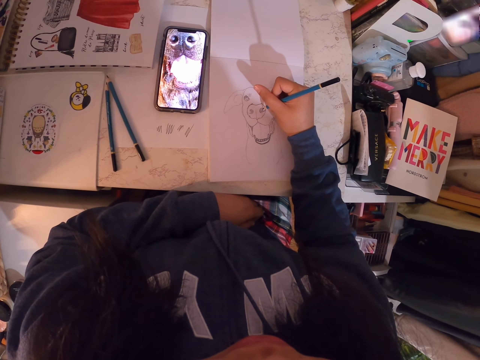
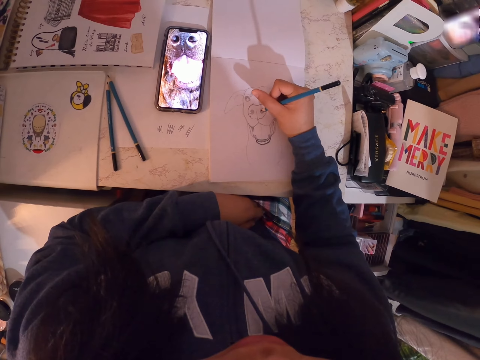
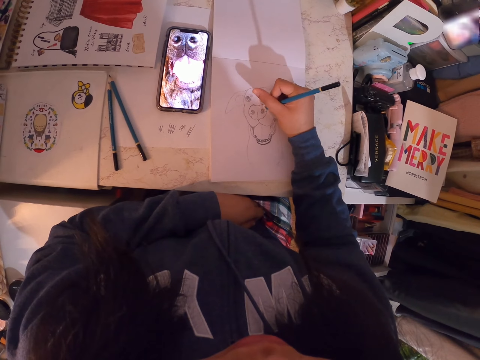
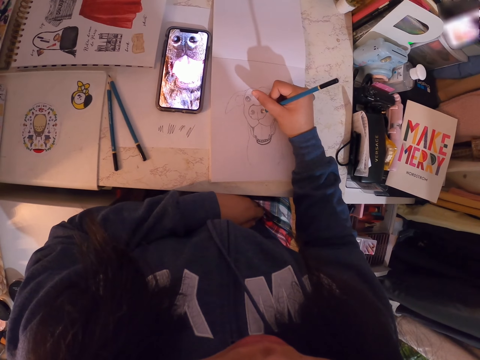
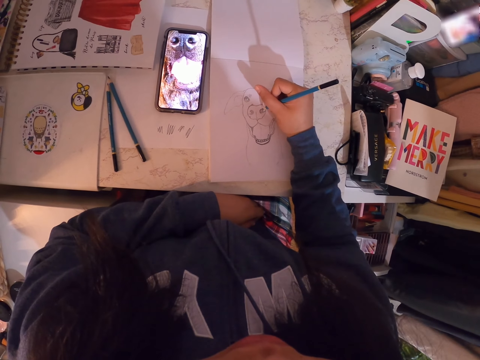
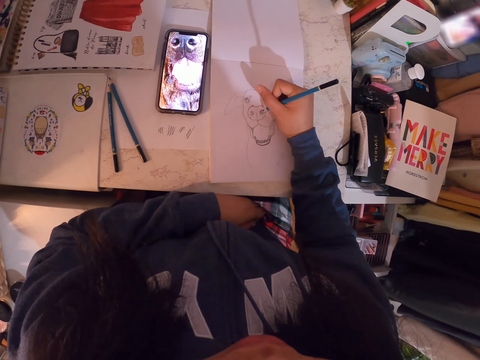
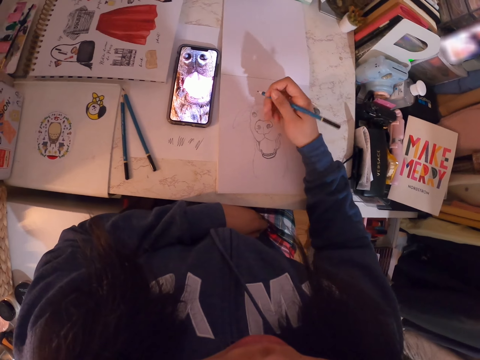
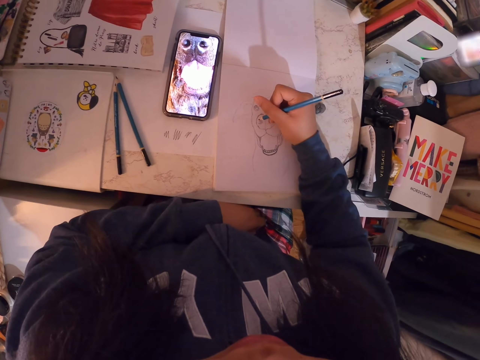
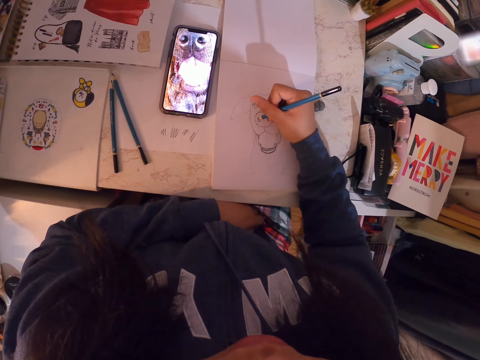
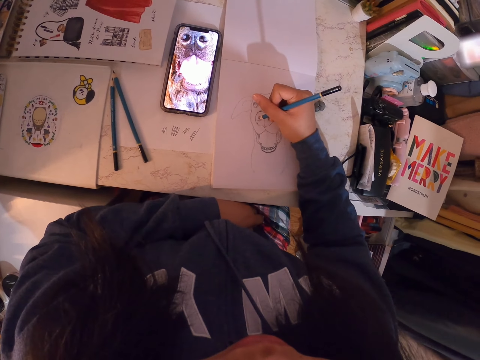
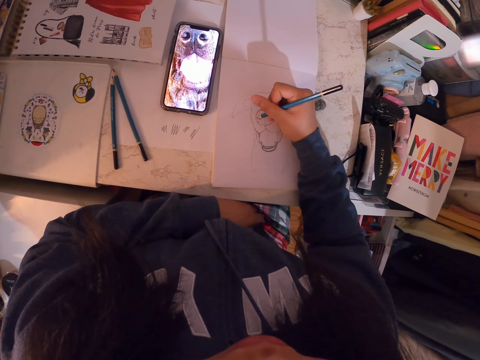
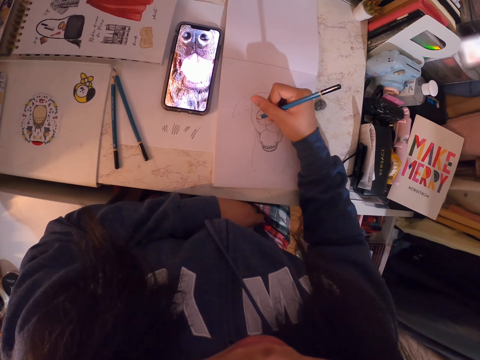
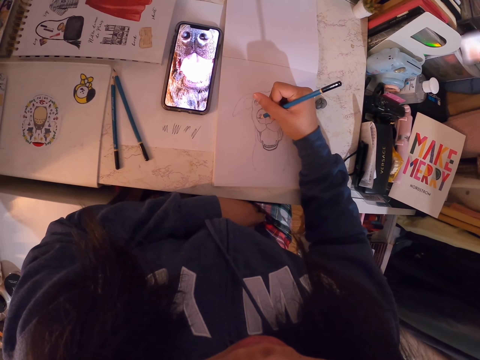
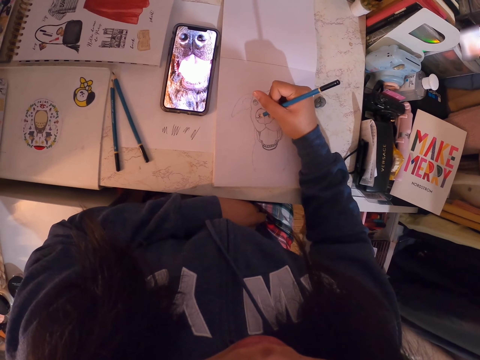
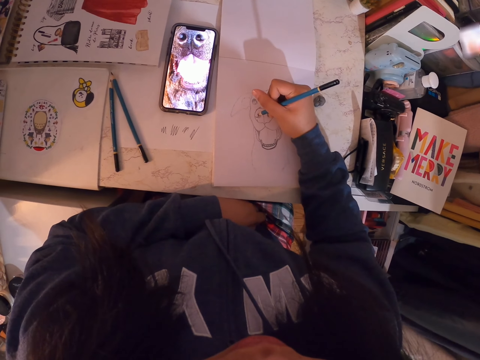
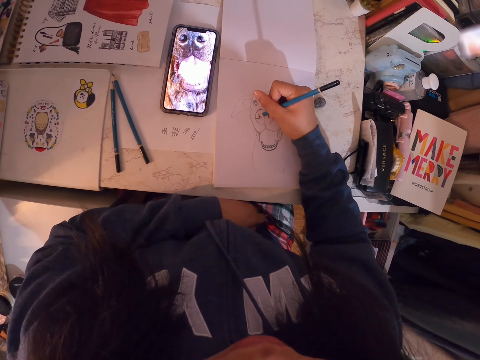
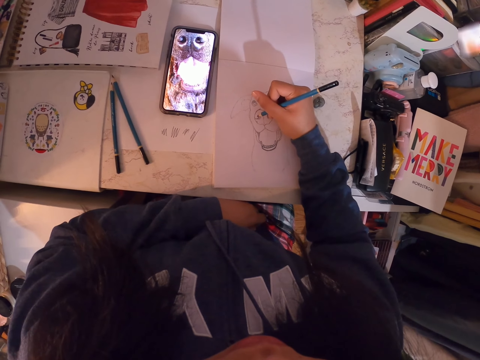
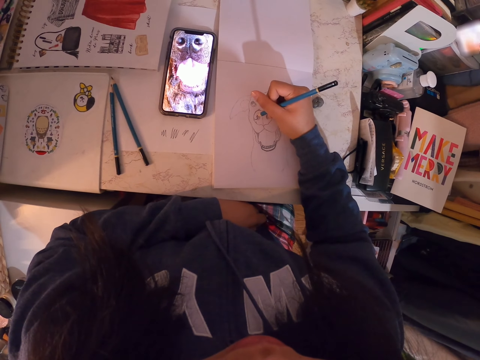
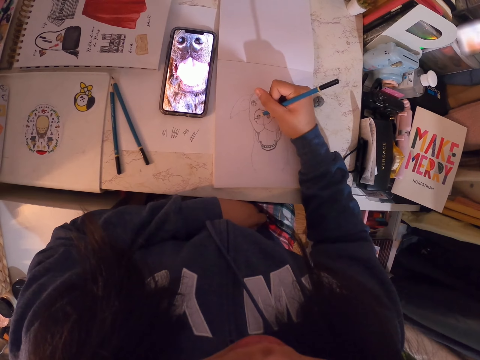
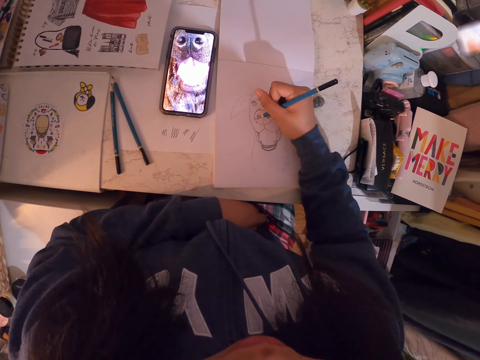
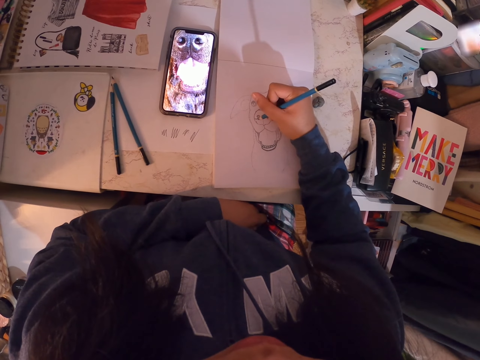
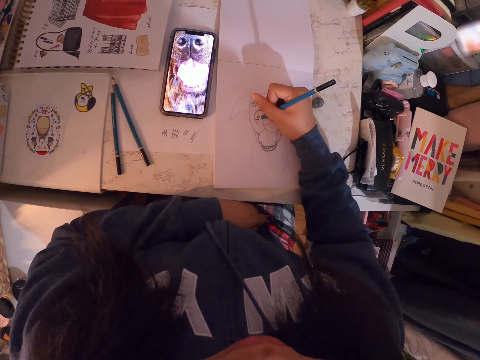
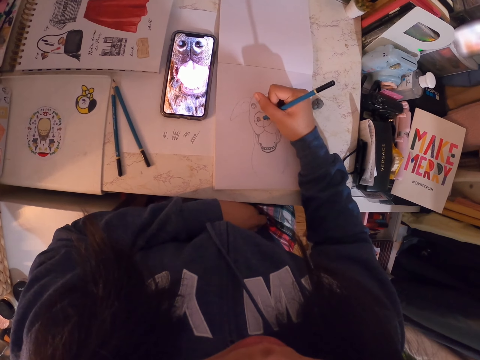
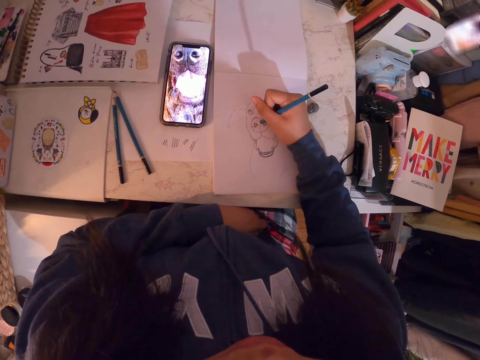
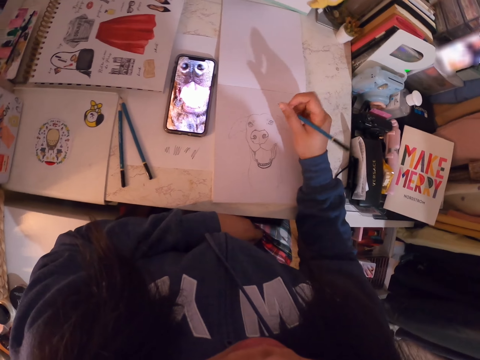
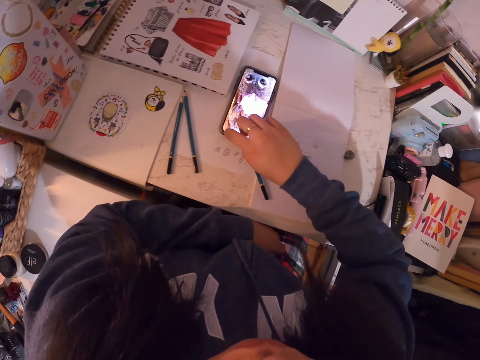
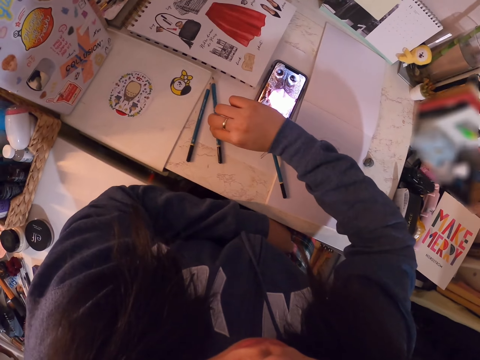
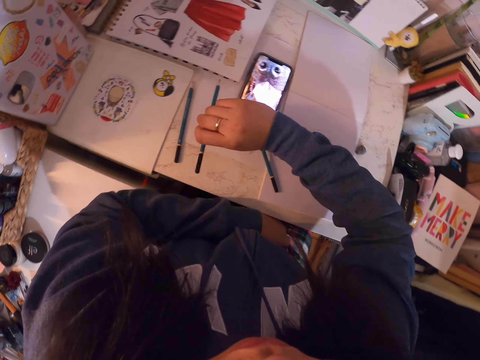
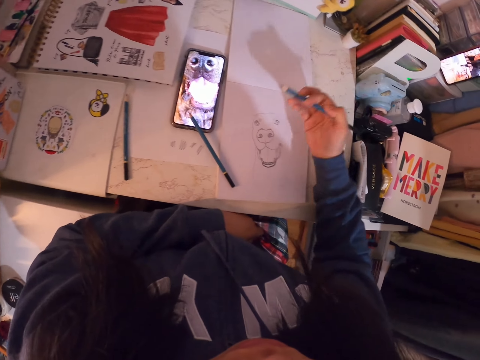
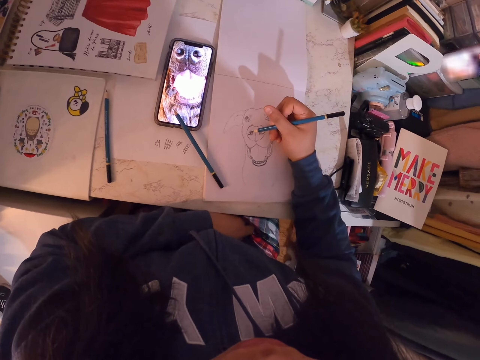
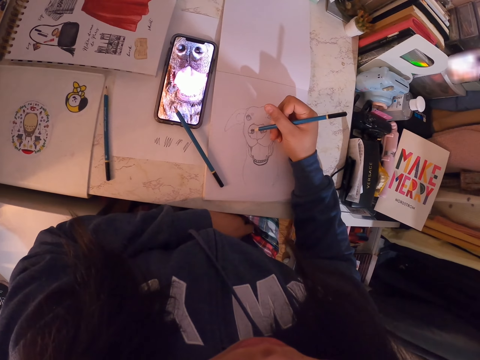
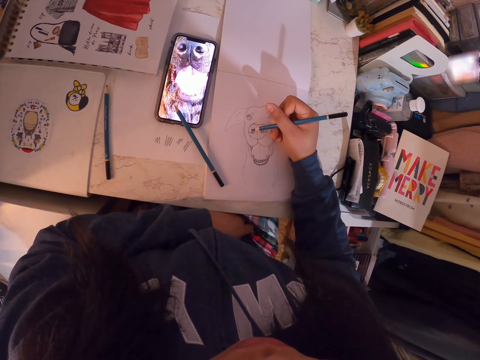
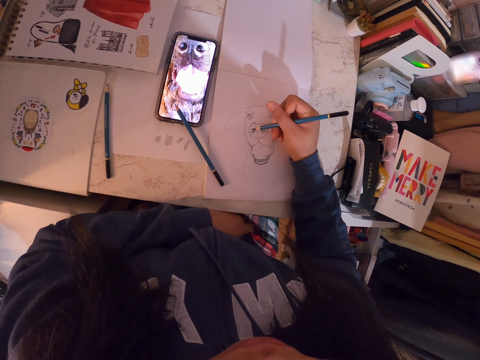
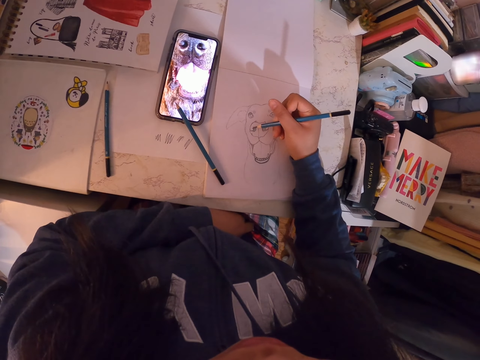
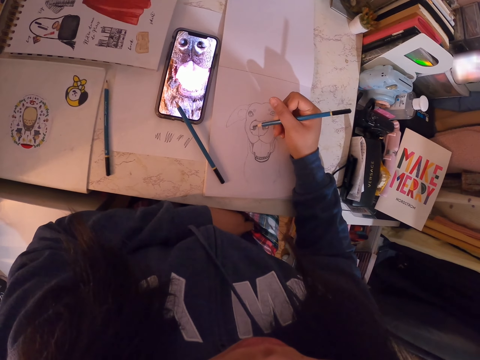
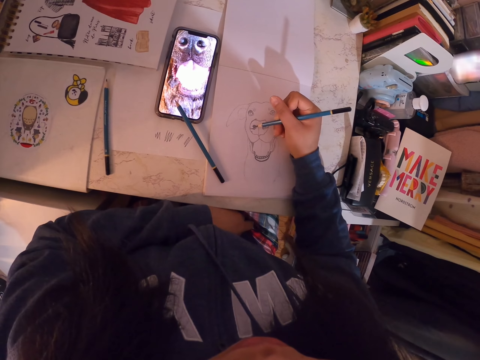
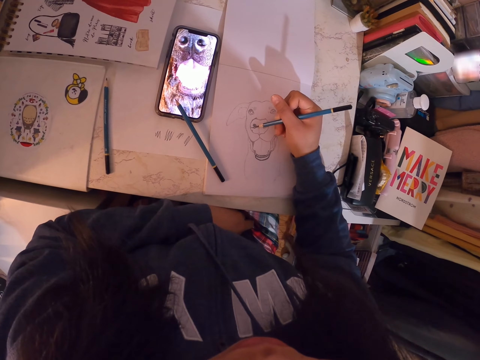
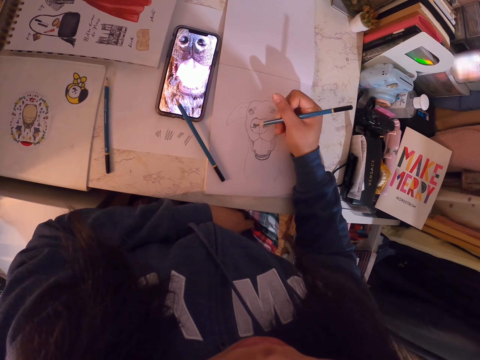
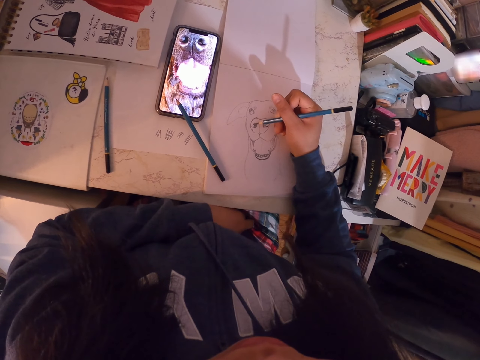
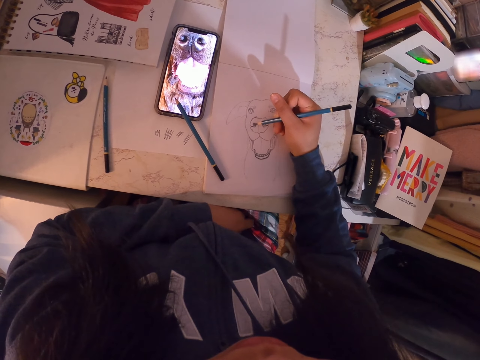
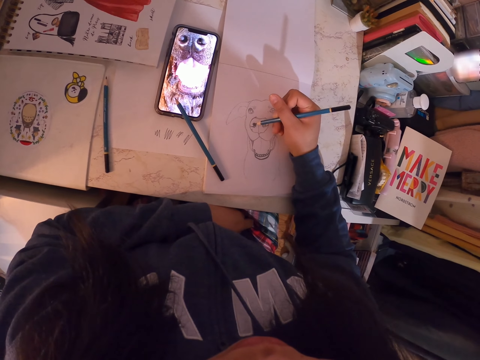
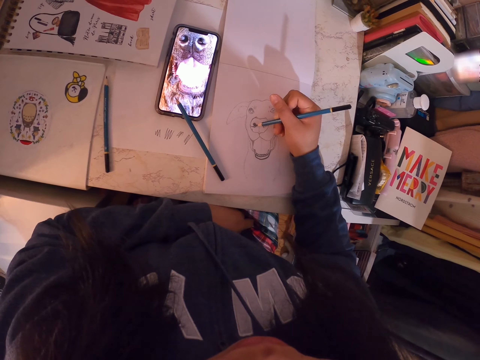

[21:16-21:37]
The camera wearer adjusts the pencil. They move the hand and draw in the art book with the art pencil. They hold the pencil and drop the art pencil on the table. They put the pencil on the phone. They pick the second art pencil from the table. They hold the pencil. They draw in the art book with the art pencil.

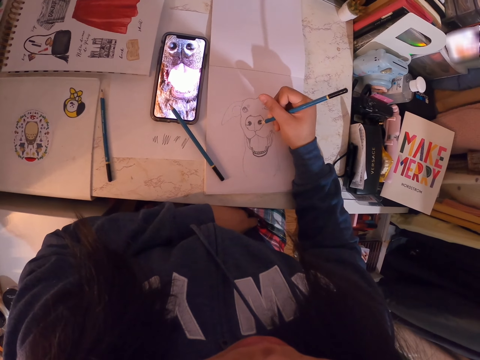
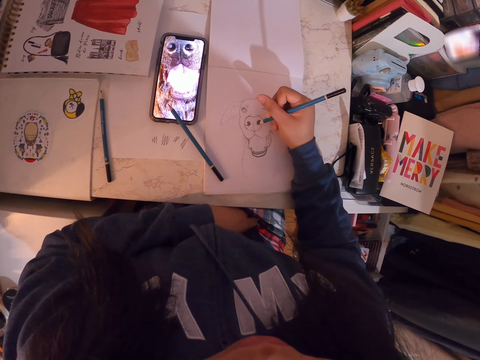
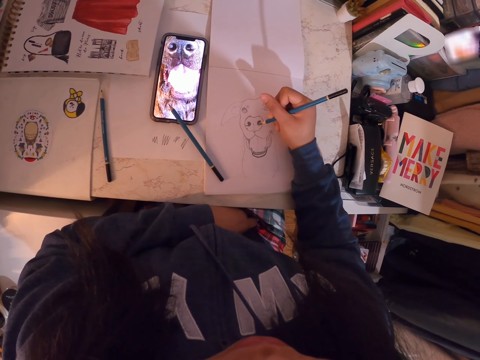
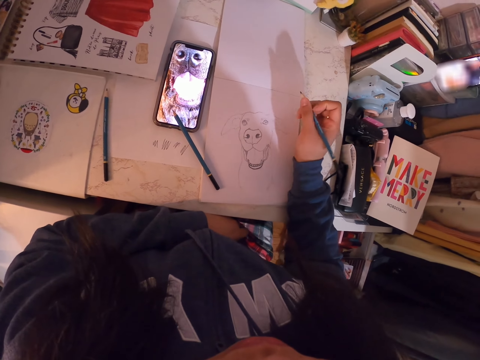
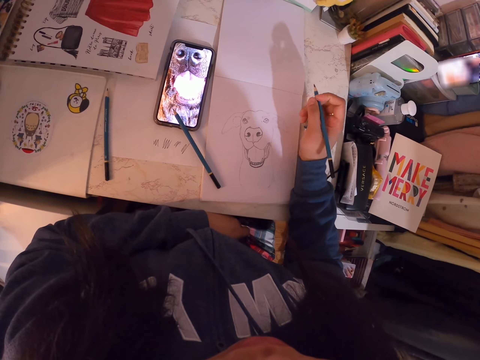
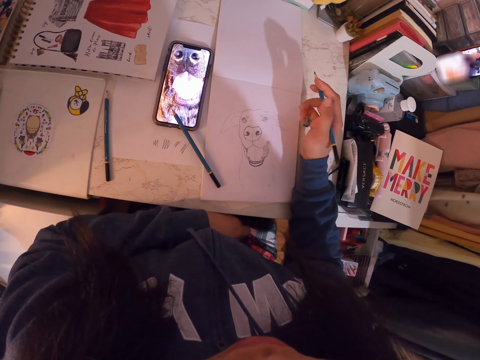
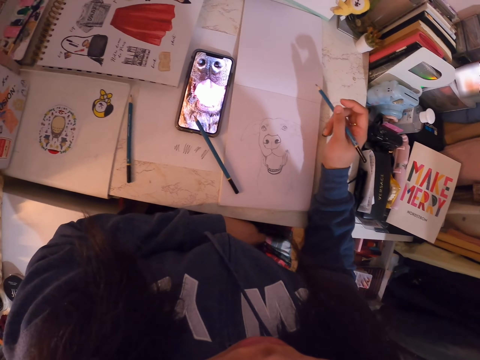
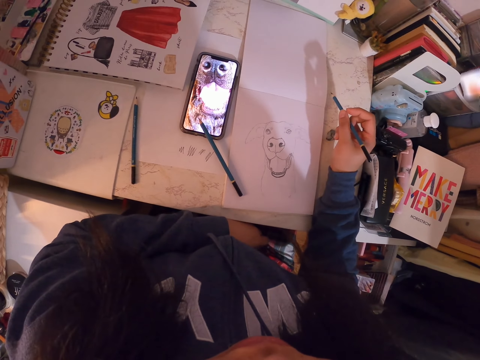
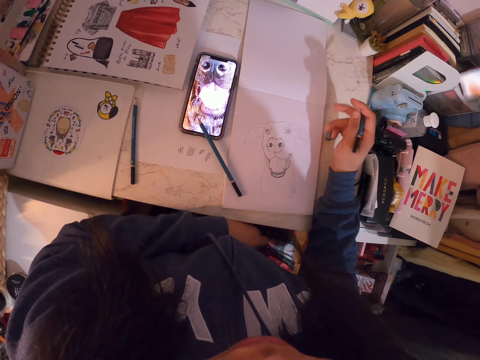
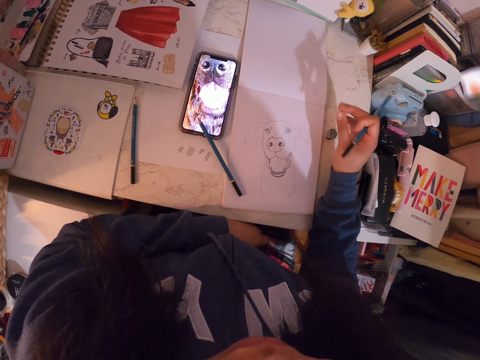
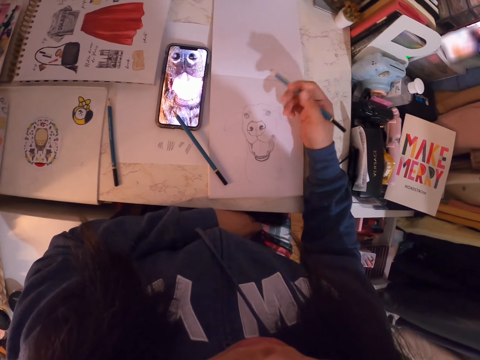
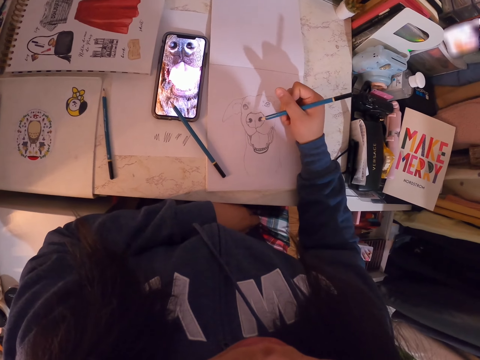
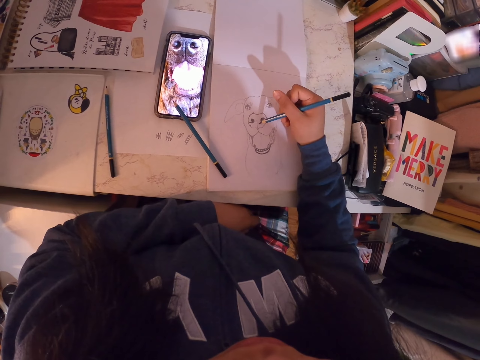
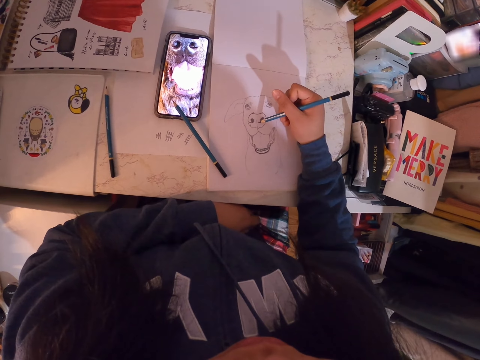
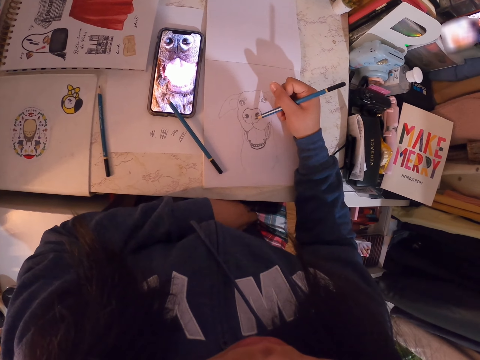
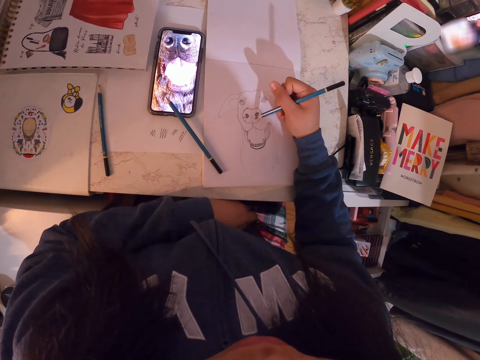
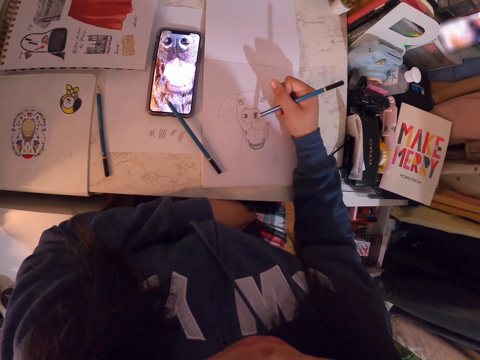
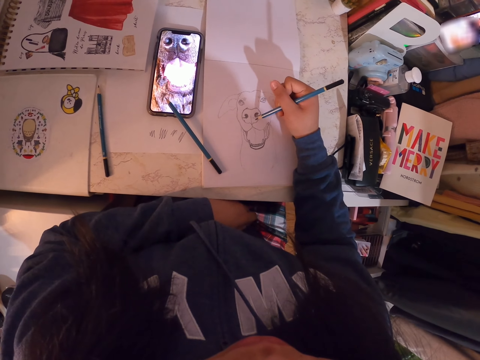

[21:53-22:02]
The camera wearer adjusts the art pencil. They hold the pencil. They look at the drawing. They move the pencil. They draw in the art book with the art pencil.
